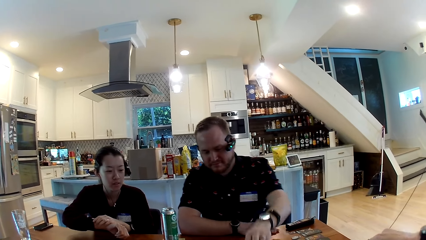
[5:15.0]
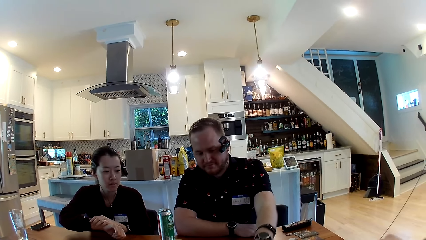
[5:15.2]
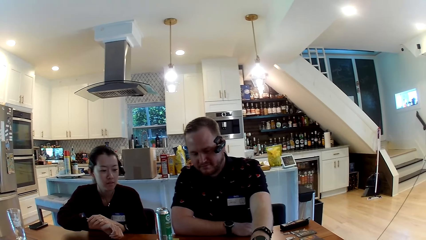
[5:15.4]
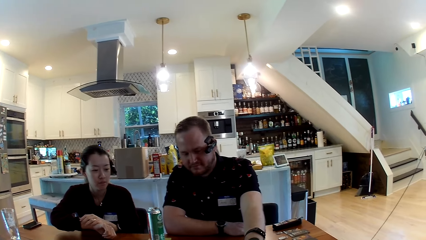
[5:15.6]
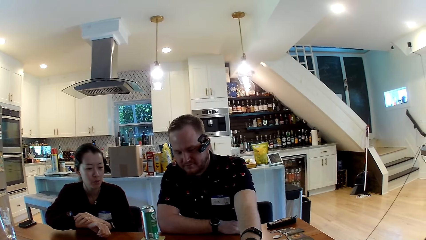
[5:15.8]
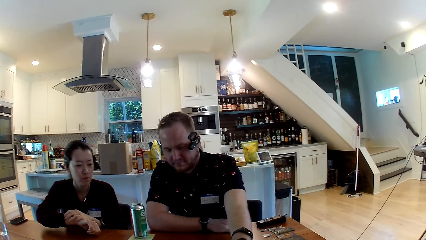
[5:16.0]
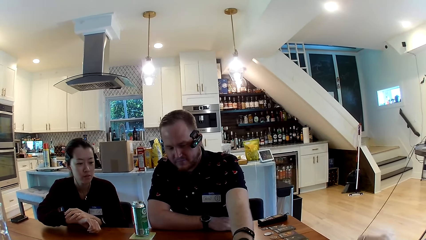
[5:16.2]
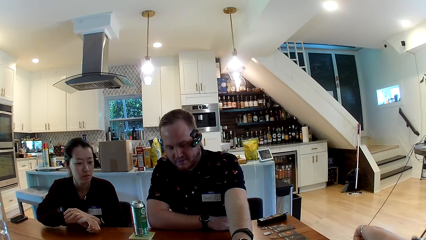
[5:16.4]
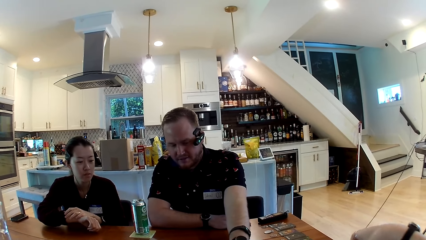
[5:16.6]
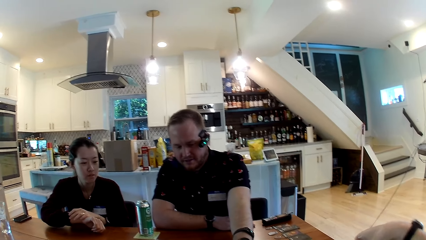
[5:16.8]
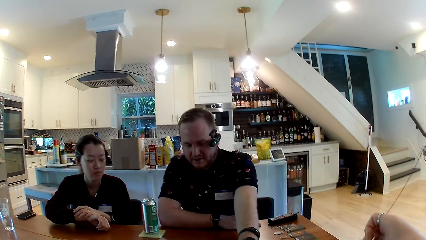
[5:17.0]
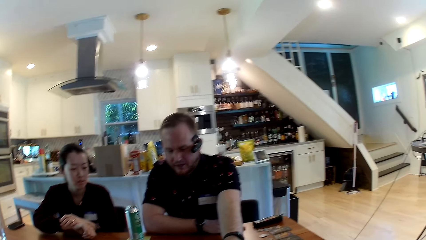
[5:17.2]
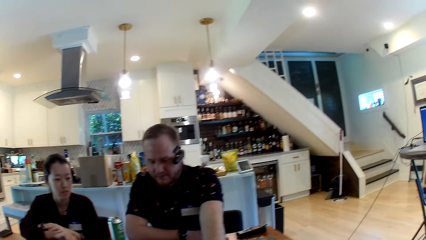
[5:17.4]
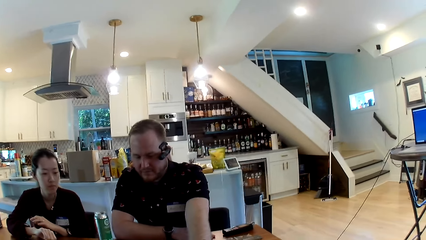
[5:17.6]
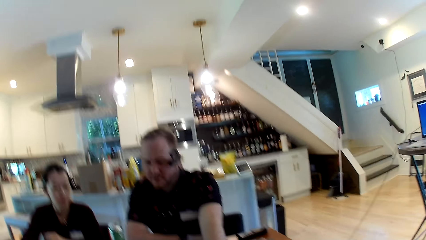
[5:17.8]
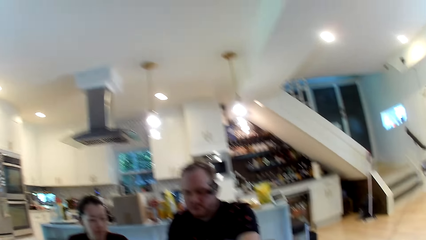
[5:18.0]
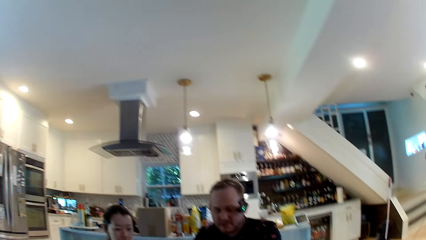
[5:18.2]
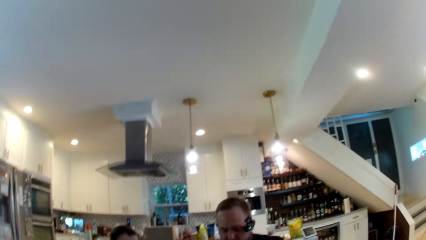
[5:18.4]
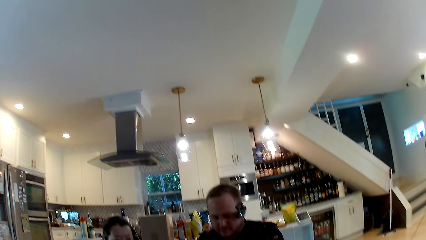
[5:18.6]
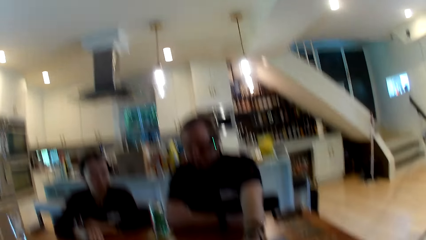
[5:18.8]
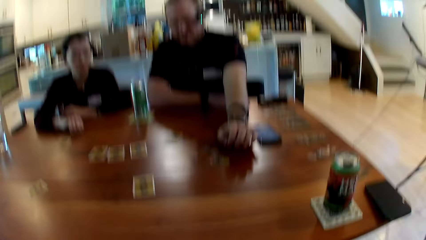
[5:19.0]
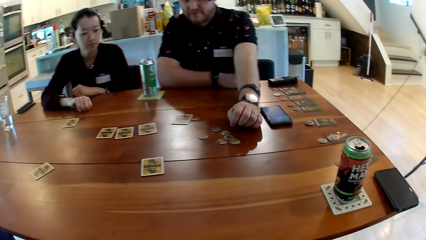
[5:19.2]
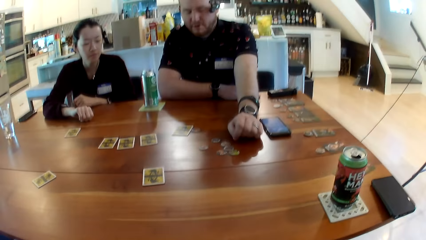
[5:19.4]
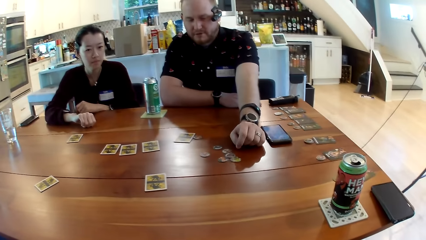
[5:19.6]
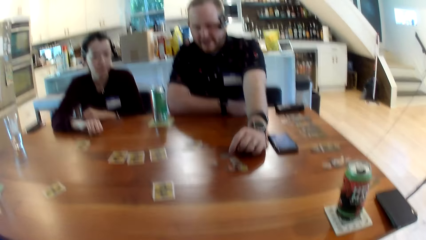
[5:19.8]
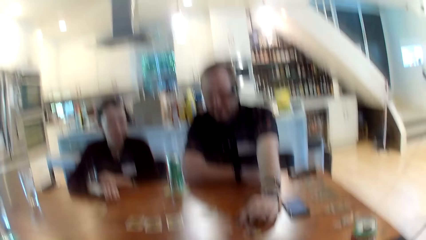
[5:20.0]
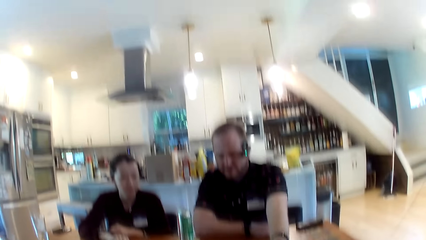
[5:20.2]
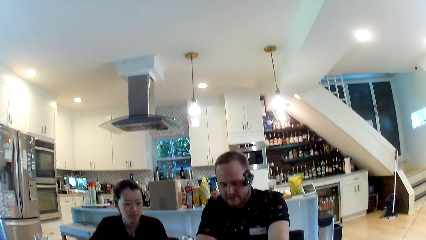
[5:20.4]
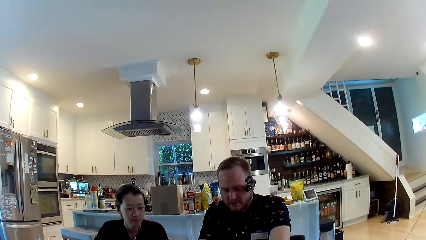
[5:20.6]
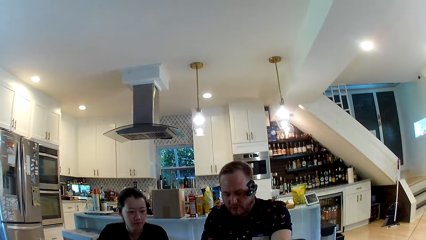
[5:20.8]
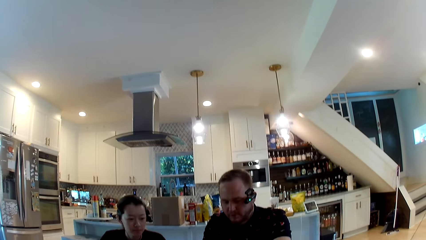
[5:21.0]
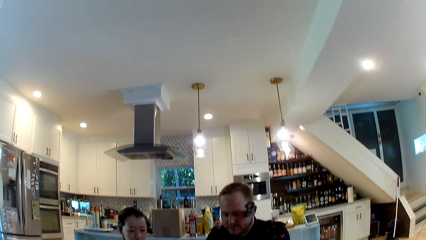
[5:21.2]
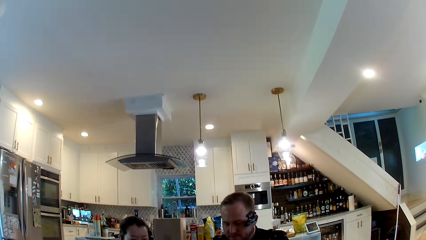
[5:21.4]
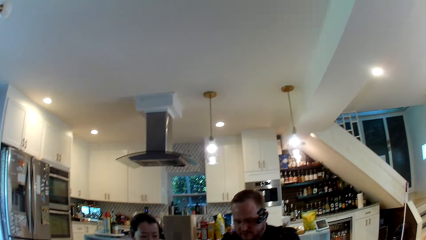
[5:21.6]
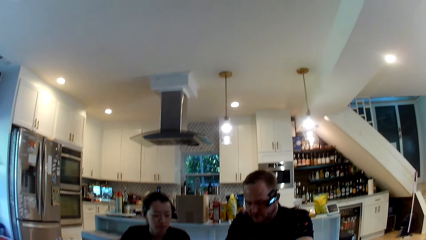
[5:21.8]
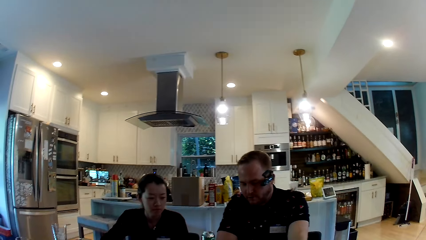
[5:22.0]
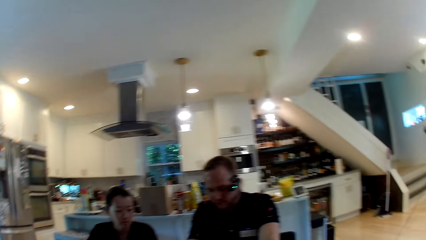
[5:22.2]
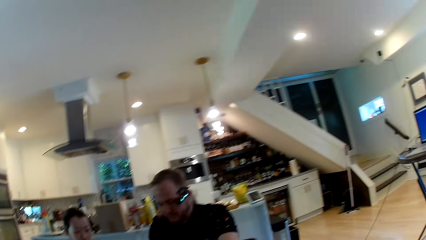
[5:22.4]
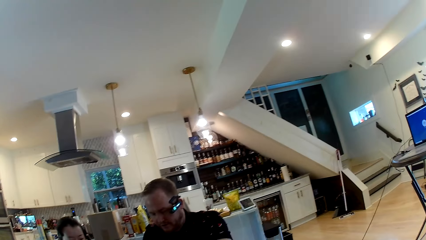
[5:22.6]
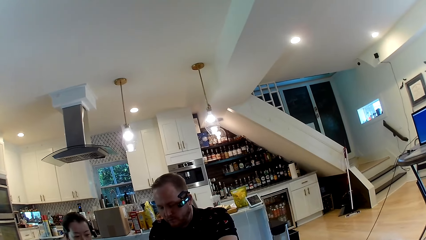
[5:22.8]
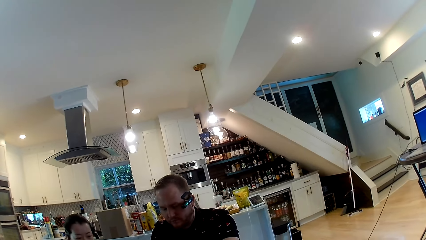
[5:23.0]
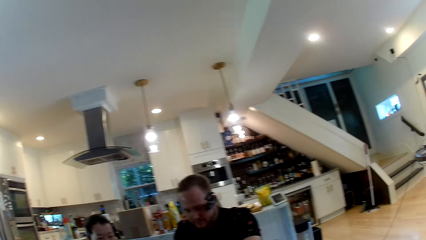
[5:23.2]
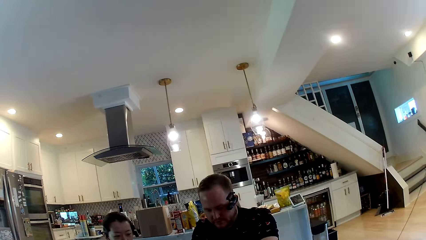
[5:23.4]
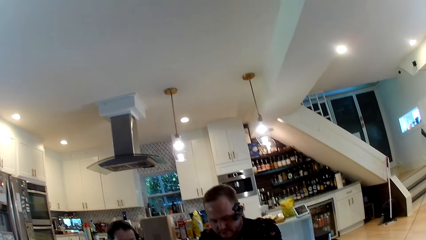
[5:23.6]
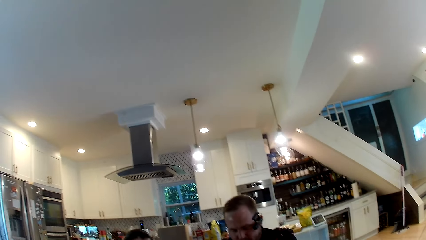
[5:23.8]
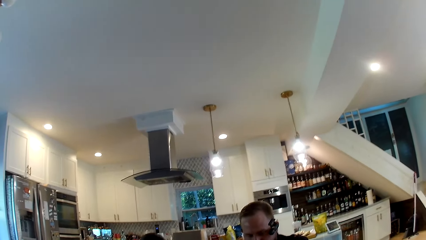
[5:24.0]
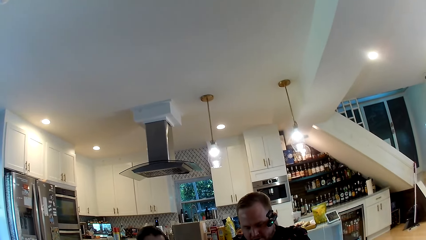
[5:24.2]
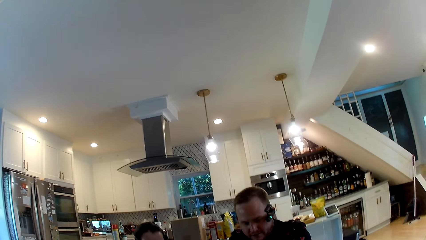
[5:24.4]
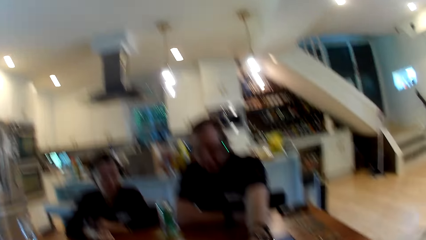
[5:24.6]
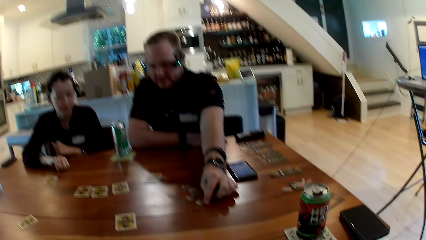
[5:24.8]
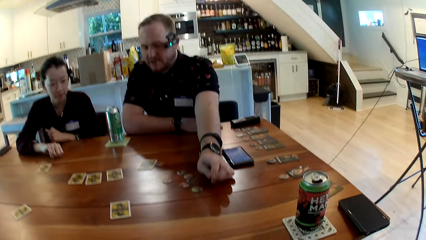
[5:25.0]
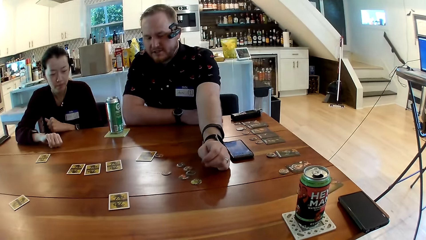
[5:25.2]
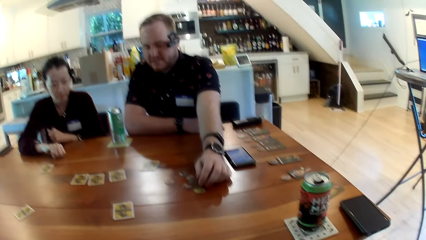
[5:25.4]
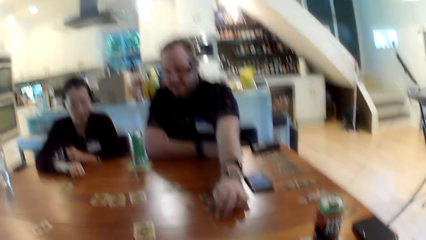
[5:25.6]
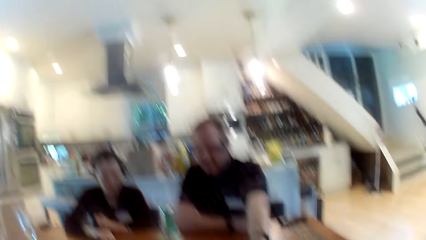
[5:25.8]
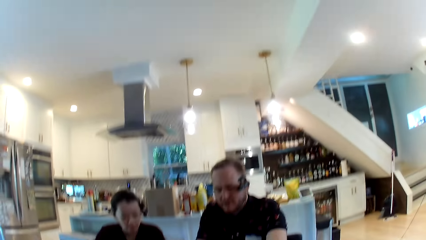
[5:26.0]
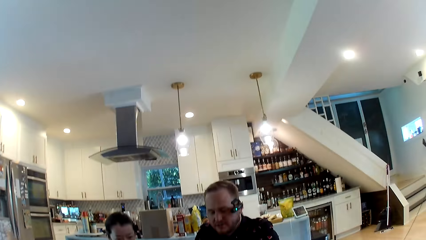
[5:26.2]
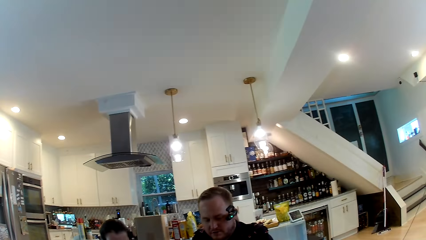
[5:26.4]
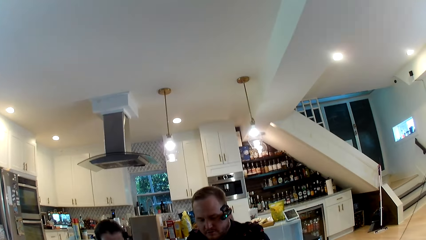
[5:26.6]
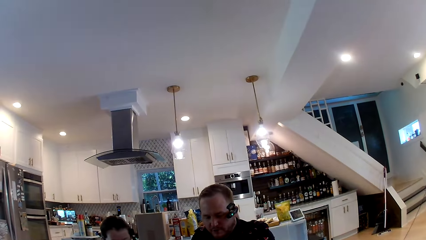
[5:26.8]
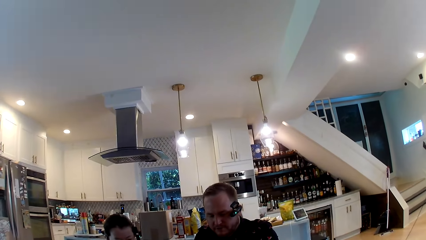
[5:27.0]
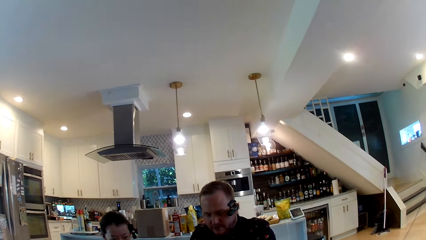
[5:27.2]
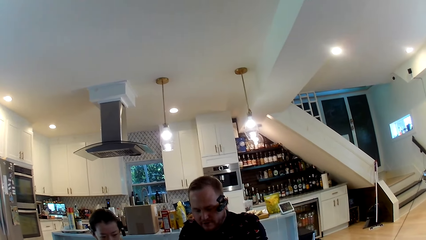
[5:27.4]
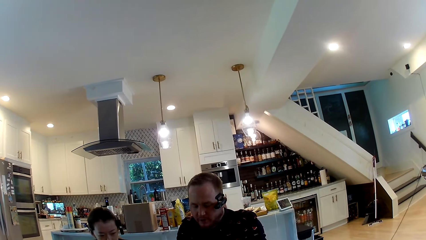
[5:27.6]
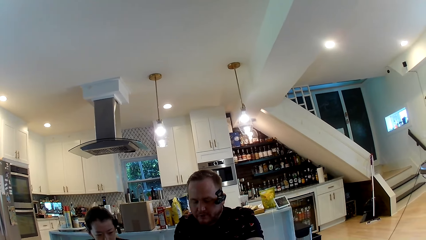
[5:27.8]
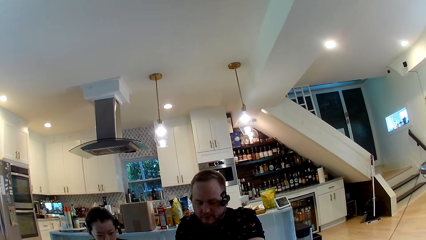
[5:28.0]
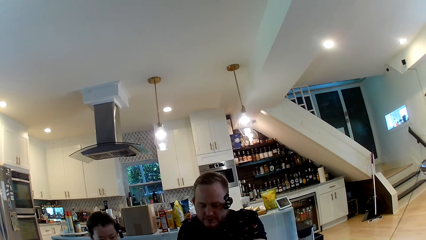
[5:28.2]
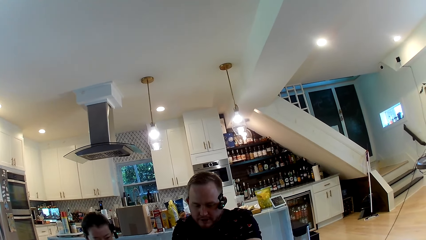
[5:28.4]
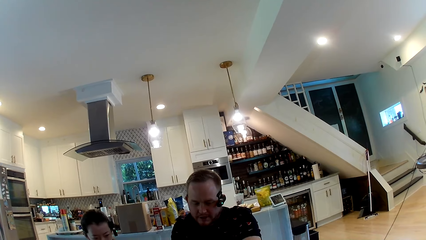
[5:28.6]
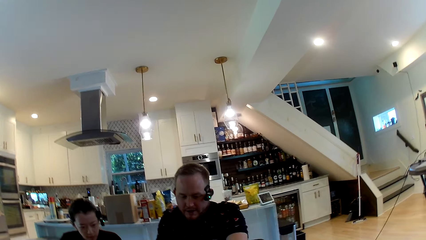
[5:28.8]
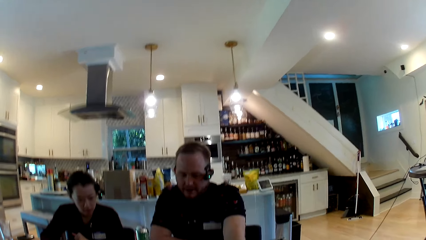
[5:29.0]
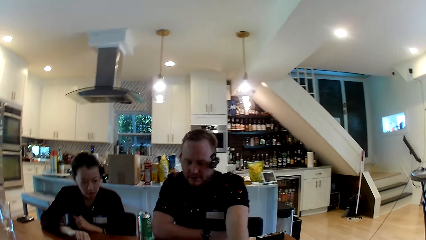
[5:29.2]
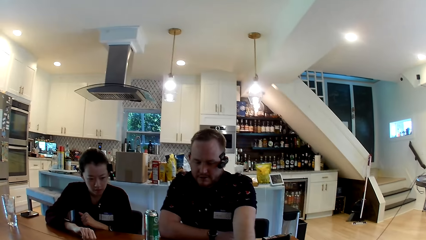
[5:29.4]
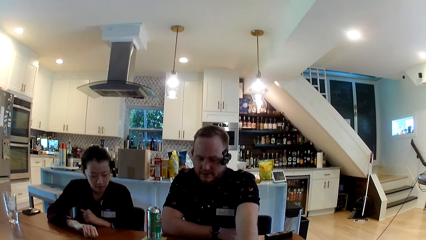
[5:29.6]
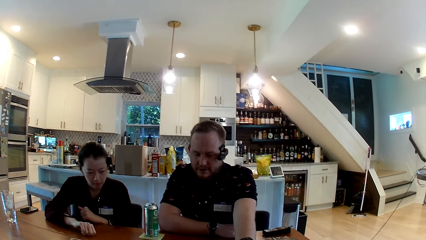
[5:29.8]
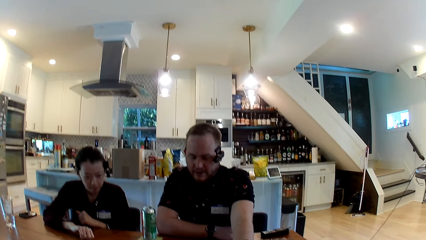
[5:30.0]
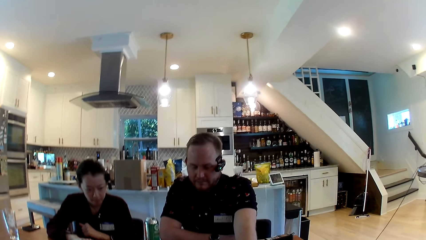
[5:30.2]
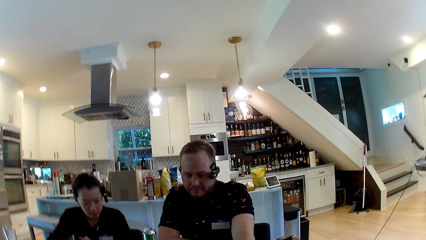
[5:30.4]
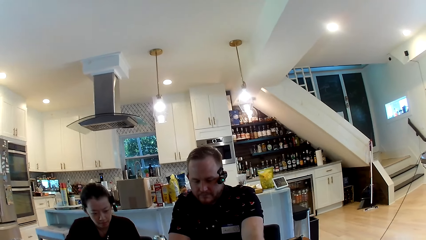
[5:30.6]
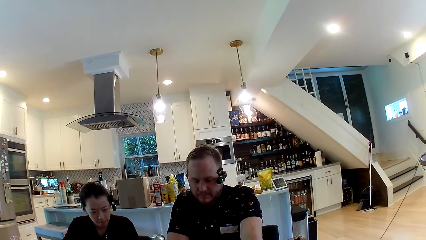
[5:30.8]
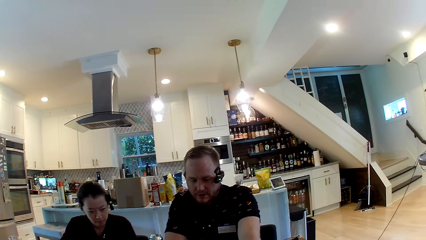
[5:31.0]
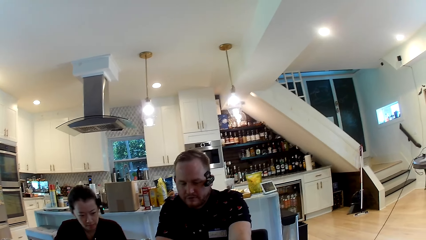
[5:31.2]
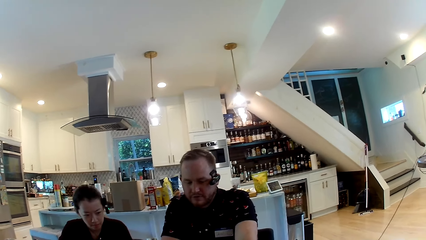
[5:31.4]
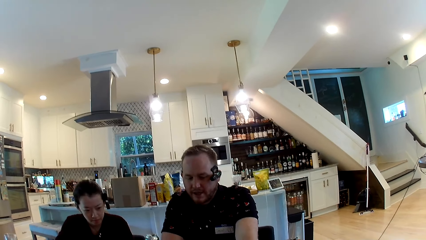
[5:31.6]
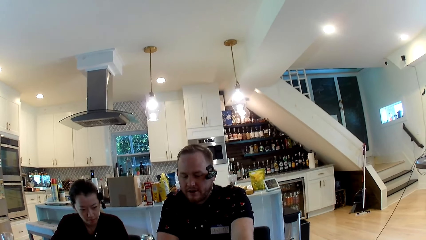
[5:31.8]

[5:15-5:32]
The man talks with the lady. The camera wearer looks around. The man talks with the lady. The camera wearer talks with the man and the lady. The man talks with the camera wearer and the lady. The camera wearer looks around.
